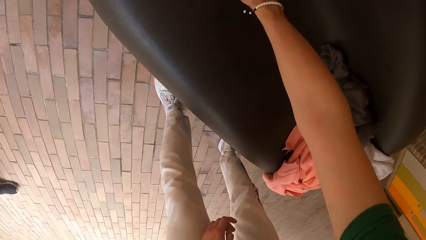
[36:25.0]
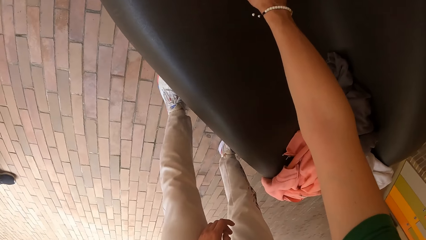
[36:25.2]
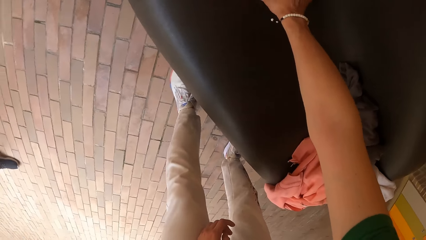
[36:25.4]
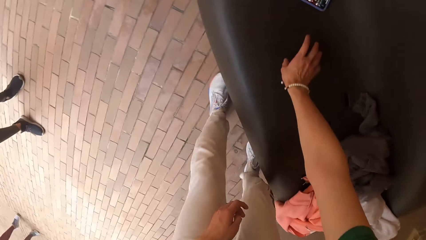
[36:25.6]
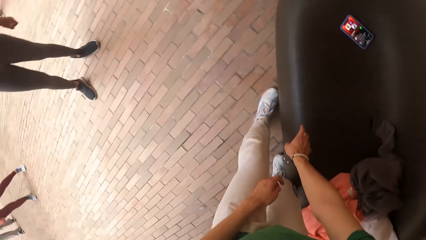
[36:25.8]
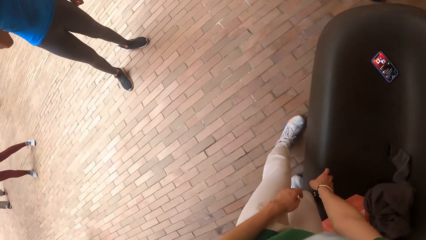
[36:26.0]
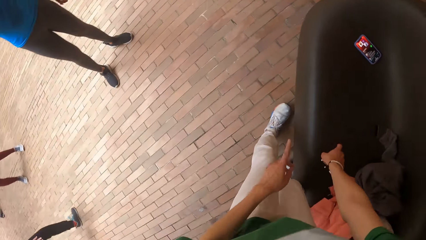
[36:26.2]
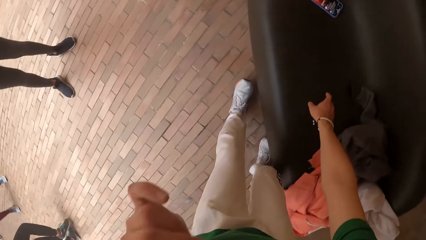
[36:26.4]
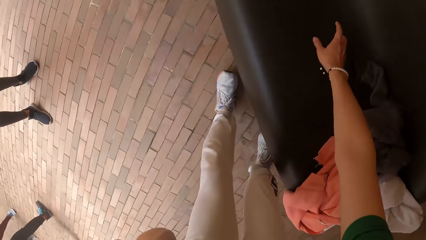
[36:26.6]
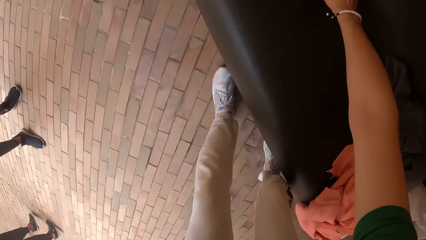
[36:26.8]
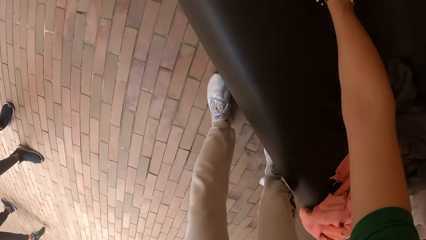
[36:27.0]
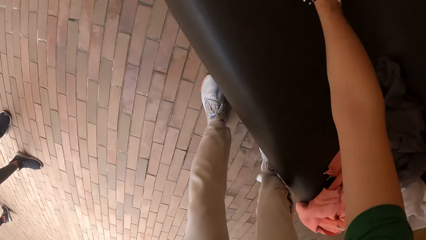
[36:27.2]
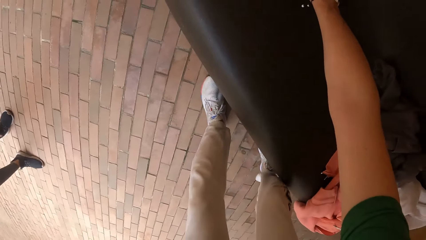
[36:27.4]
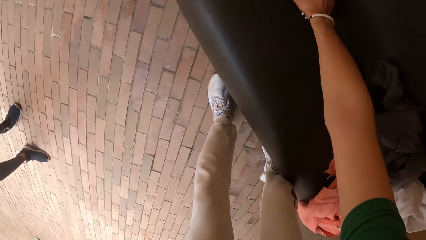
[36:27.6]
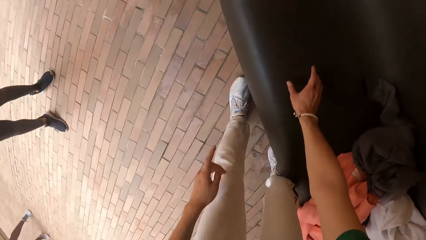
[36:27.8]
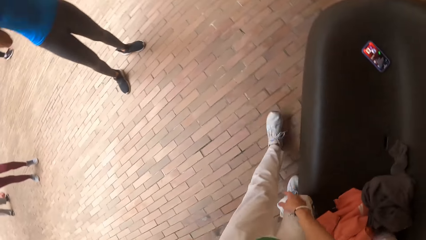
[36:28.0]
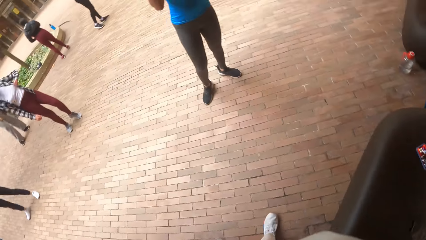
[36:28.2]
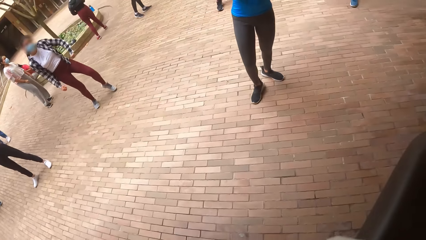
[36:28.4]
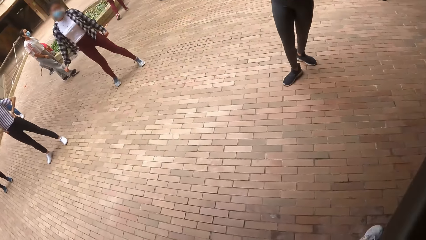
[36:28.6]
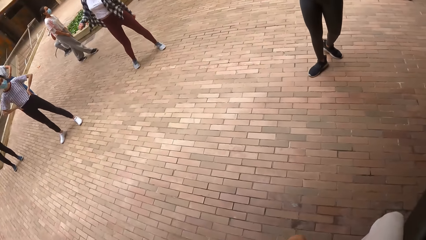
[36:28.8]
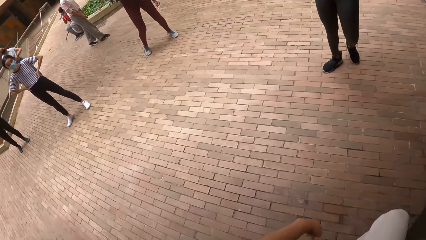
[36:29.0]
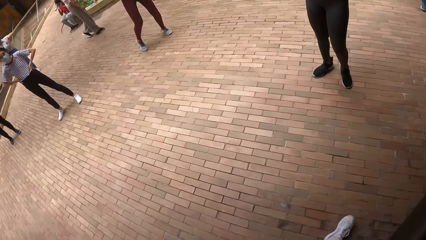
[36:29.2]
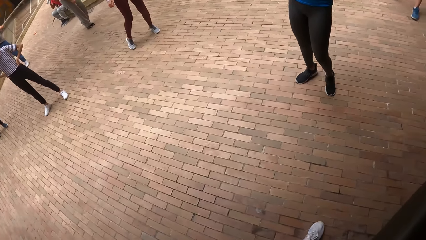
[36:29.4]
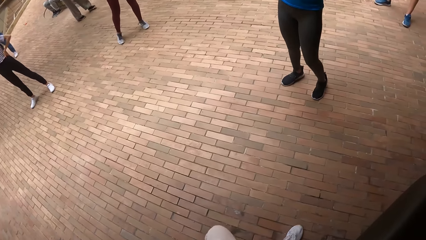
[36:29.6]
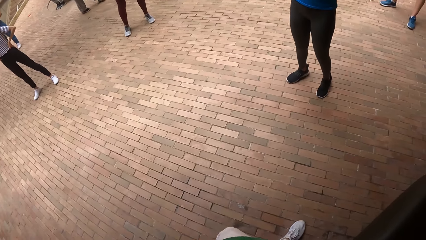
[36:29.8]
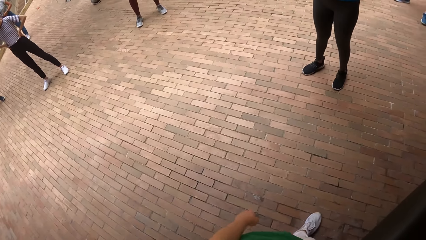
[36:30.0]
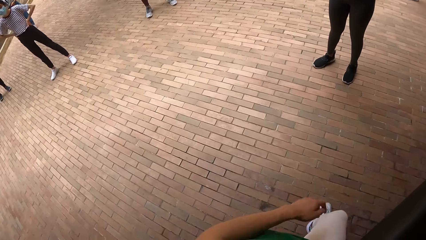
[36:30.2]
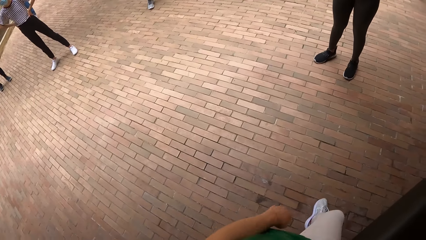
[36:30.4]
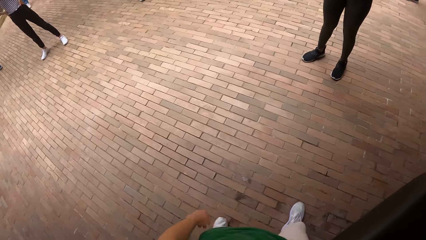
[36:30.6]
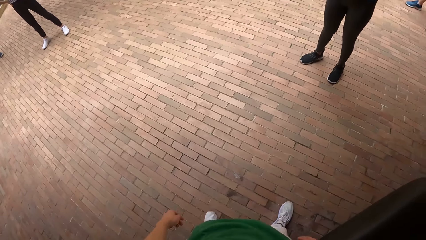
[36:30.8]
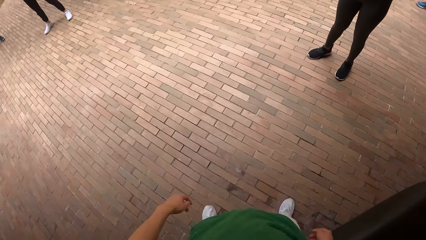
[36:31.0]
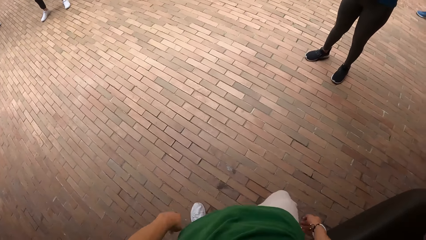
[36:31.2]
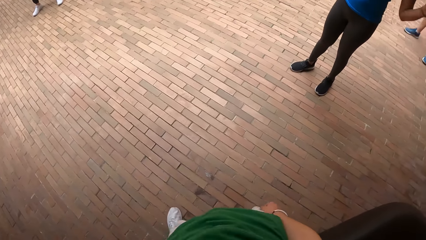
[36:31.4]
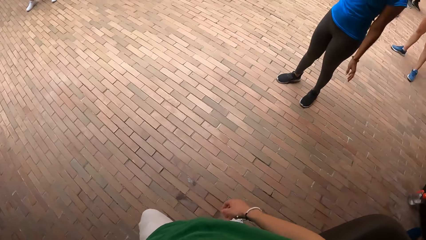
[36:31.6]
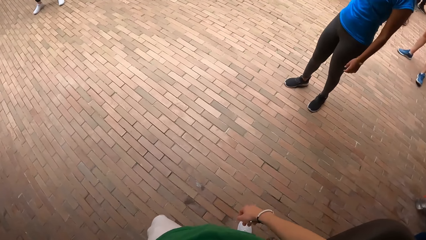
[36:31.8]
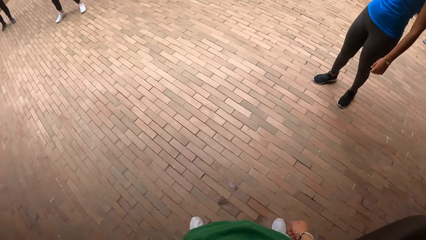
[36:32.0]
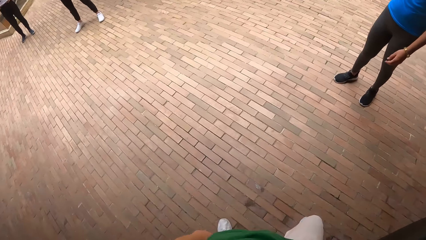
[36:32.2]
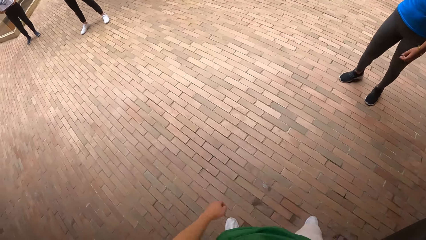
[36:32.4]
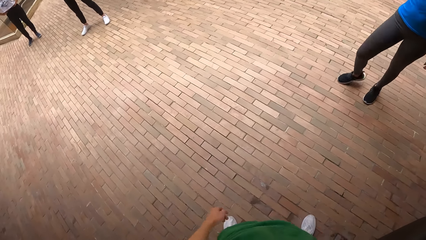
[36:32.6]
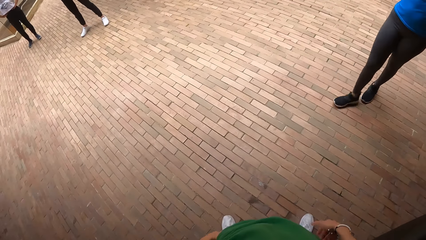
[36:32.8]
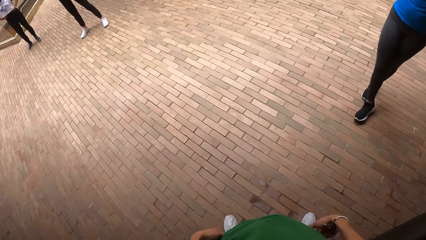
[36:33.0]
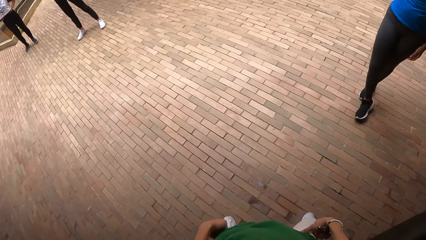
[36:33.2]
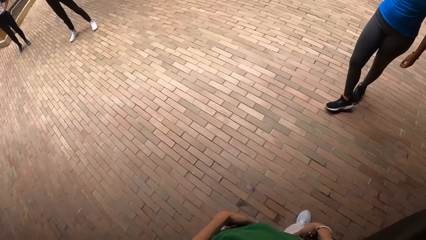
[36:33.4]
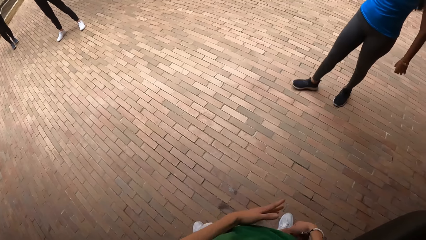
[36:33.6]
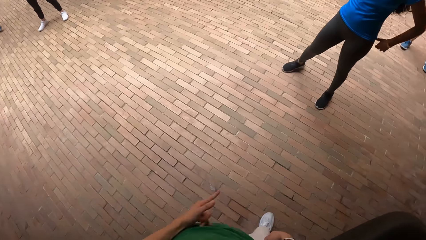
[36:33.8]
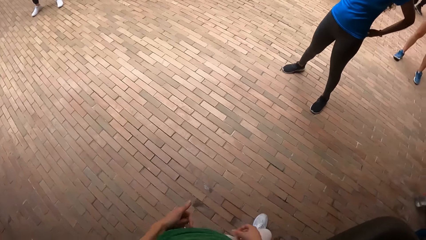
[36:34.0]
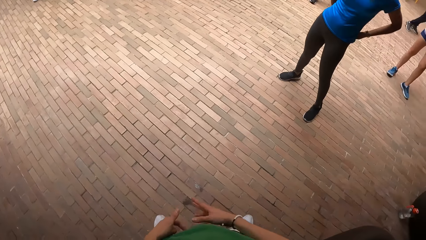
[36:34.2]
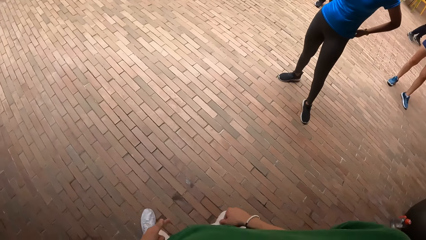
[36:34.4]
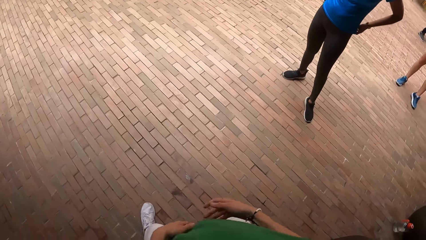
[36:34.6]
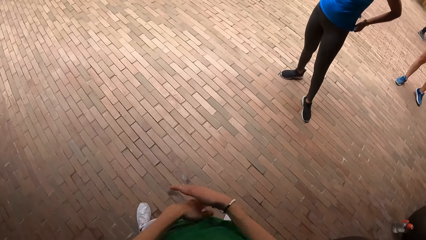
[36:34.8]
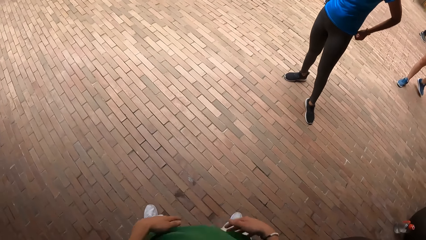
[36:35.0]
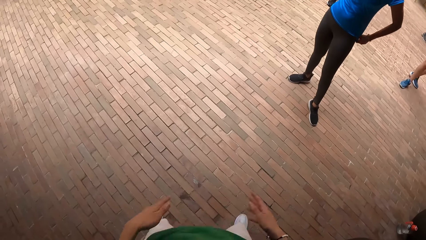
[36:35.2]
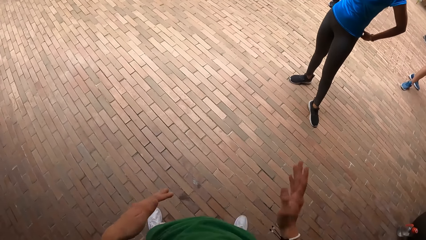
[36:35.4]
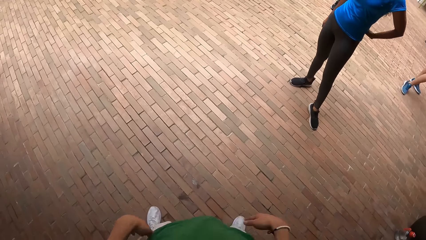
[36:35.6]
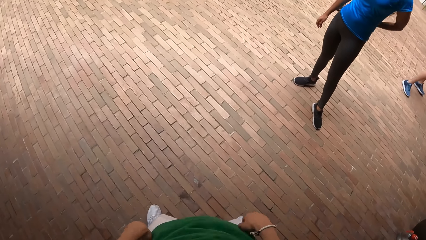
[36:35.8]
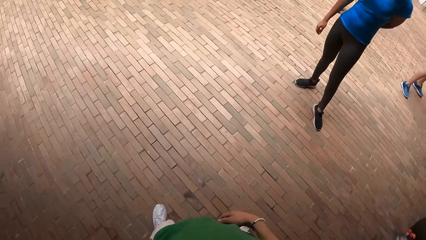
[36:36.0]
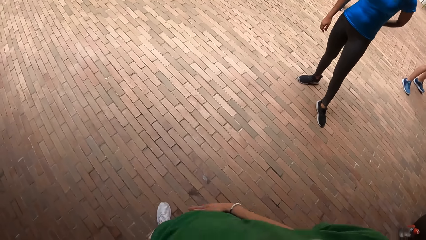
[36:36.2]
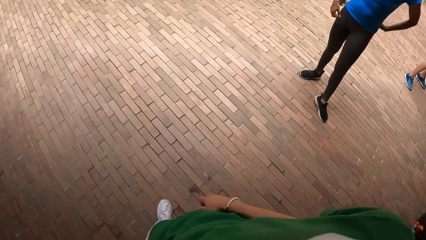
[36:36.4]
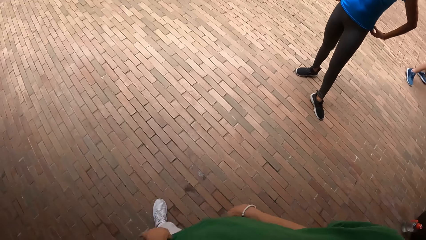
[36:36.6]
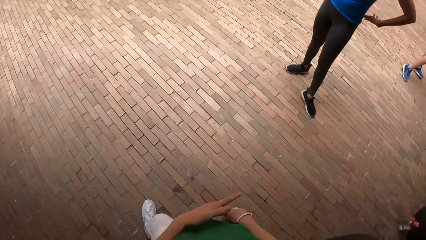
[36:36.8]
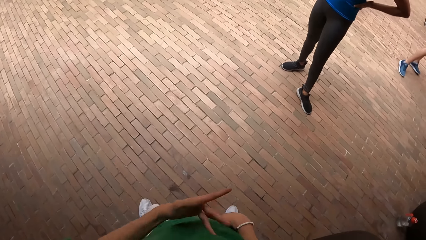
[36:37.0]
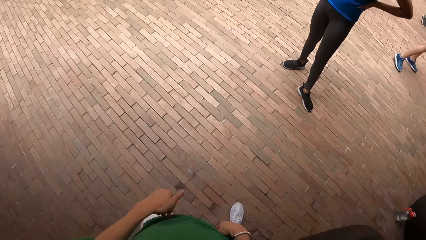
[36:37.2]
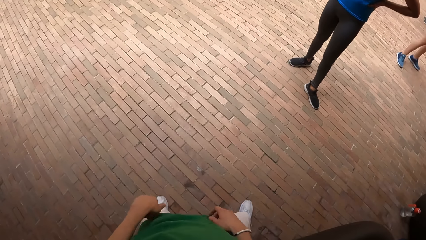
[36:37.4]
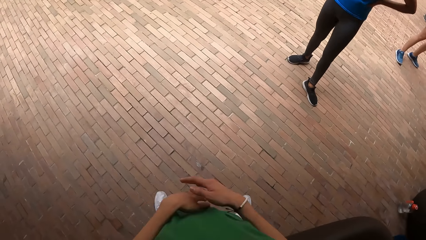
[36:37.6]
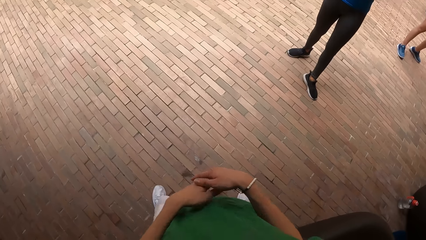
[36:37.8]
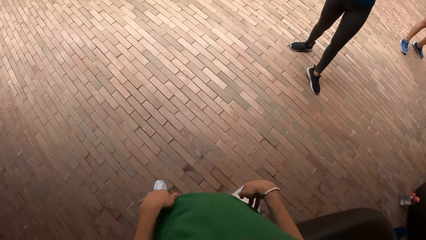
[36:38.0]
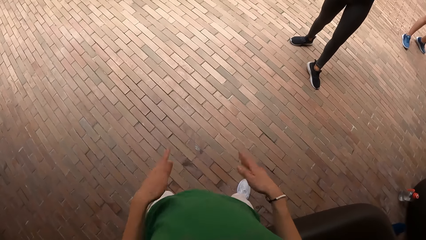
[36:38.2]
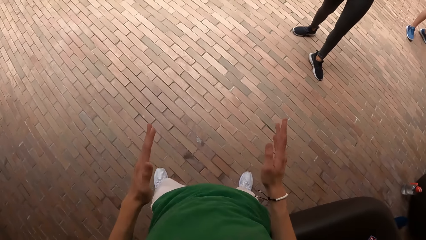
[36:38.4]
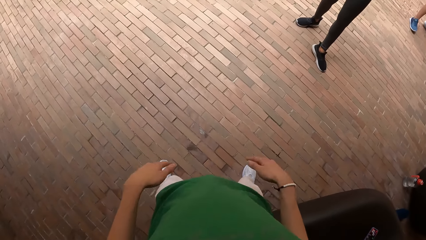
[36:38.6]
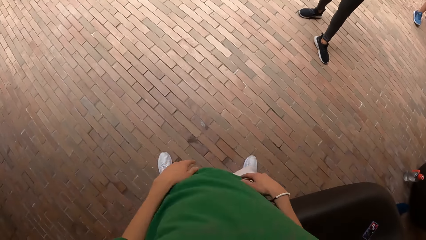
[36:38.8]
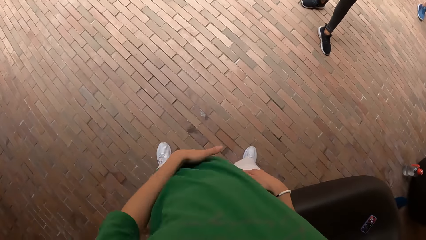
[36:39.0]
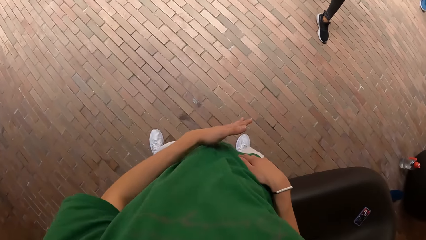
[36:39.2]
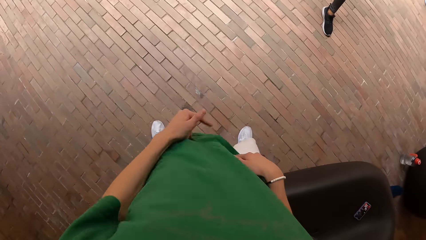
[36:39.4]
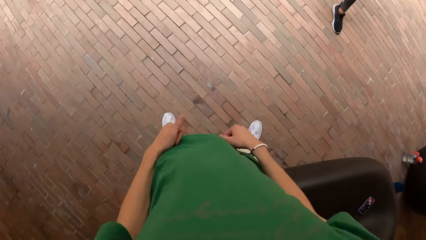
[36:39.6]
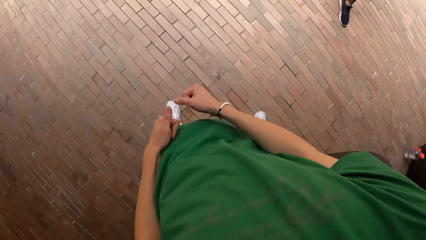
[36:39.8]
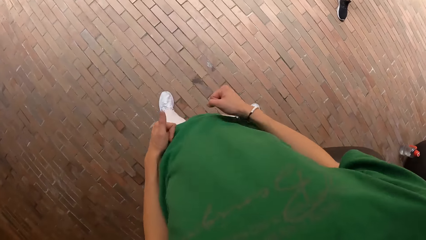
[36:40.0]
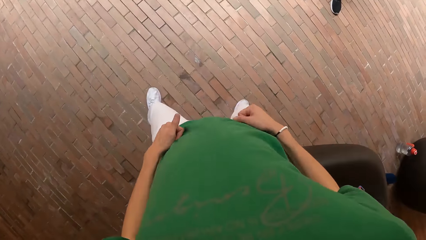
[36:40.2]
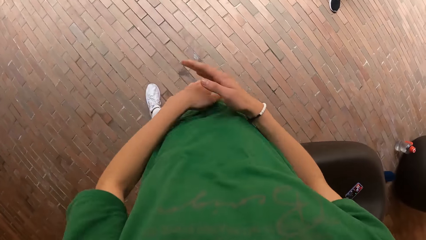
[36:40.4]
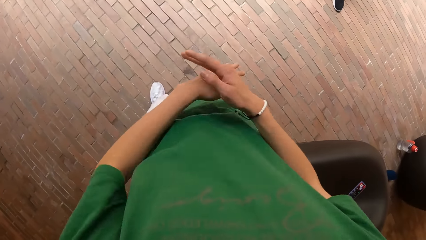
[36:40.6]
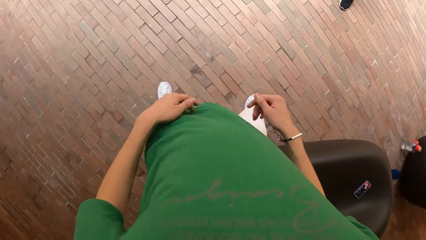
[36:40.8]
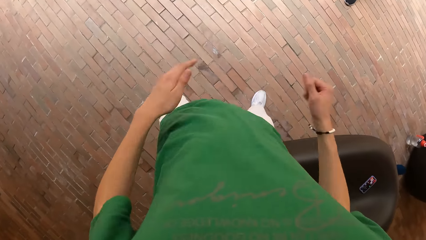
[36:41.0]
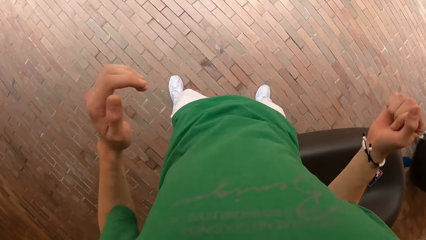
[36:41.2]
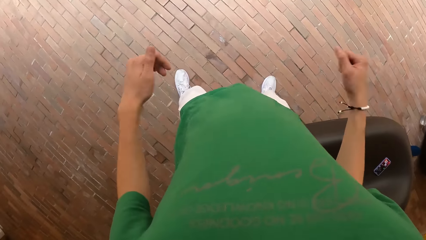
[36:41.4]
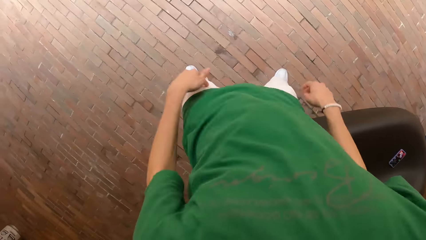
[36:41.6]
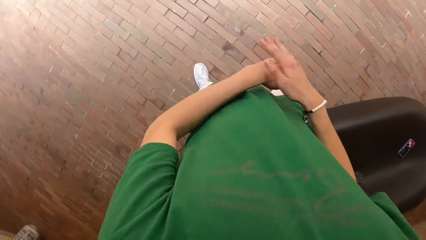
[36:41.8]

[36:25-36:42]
The camera wearer converses. He operates the phone on the couch with his right hand. He turns forward. He dances in the studio.
